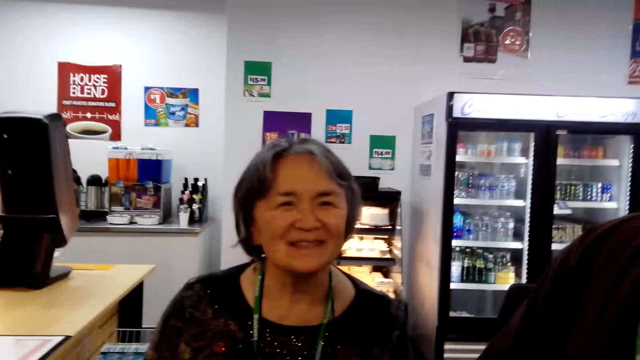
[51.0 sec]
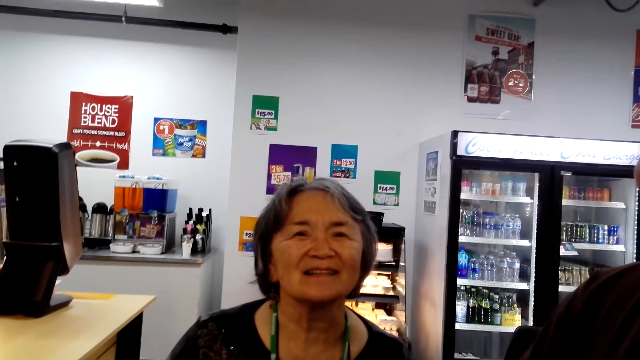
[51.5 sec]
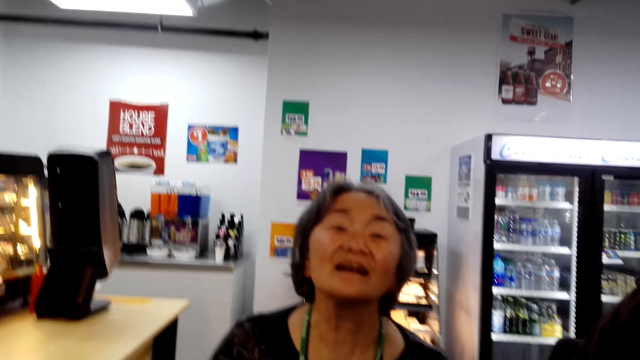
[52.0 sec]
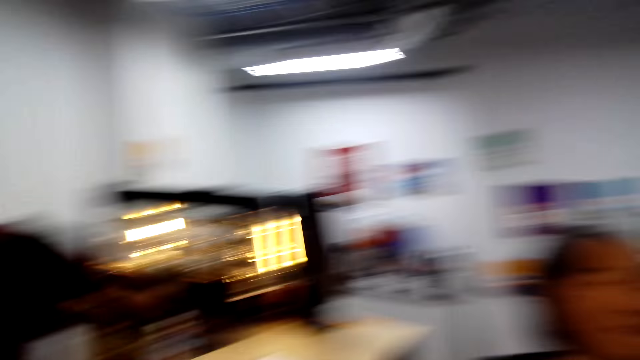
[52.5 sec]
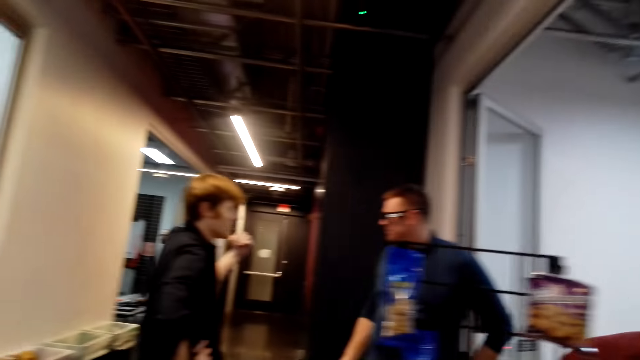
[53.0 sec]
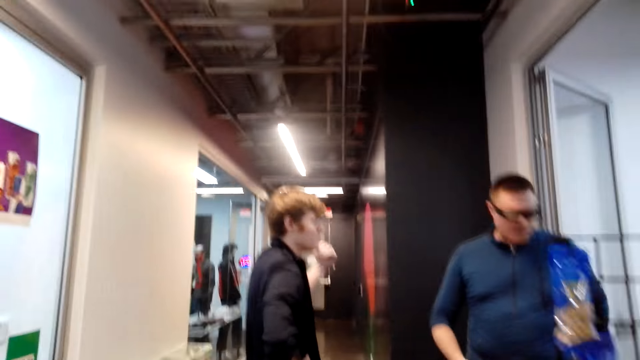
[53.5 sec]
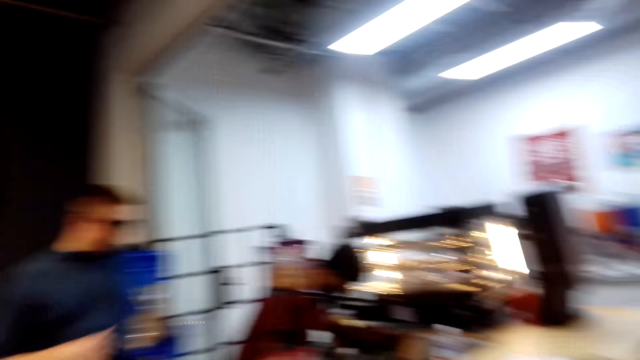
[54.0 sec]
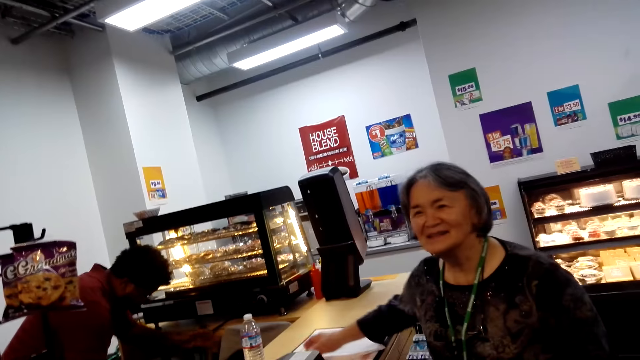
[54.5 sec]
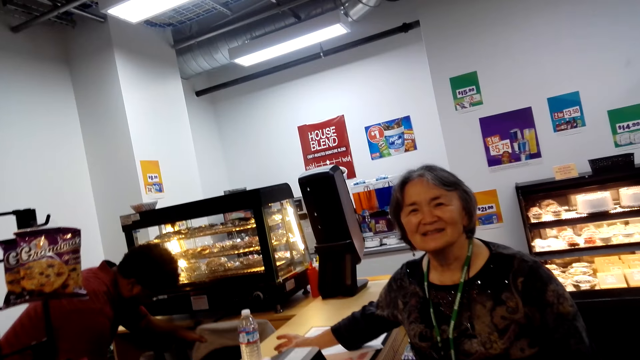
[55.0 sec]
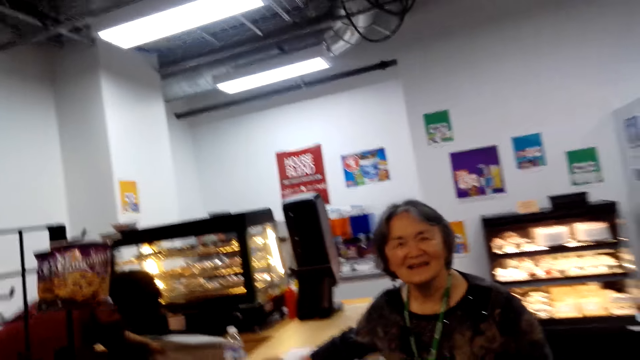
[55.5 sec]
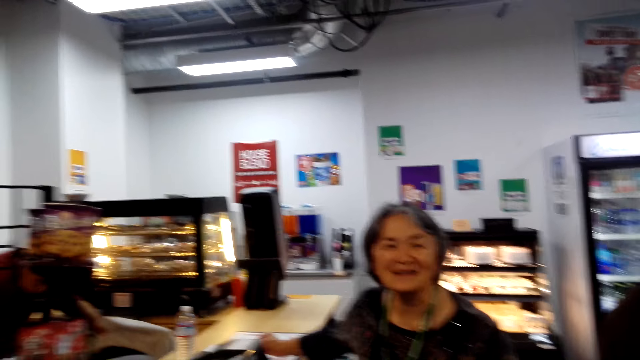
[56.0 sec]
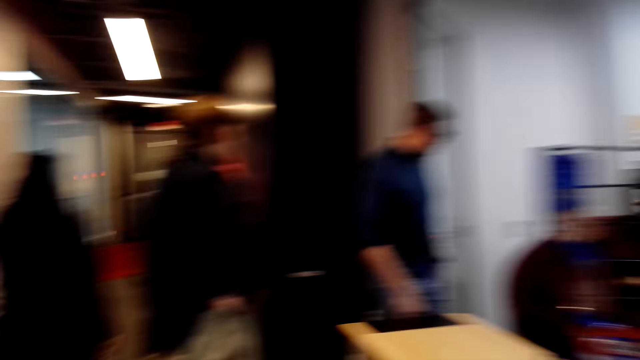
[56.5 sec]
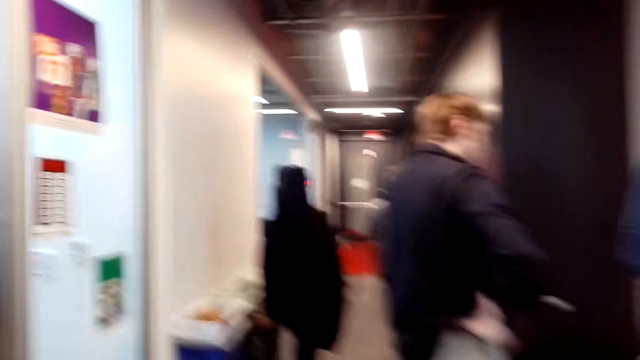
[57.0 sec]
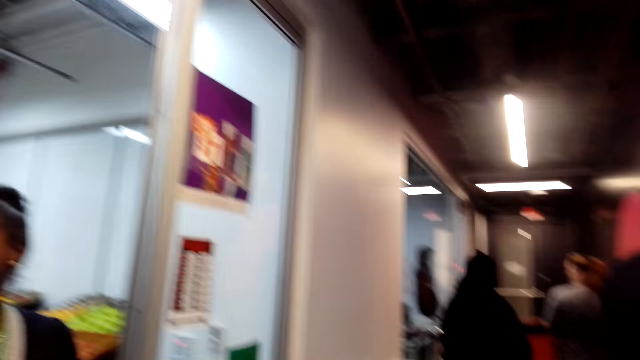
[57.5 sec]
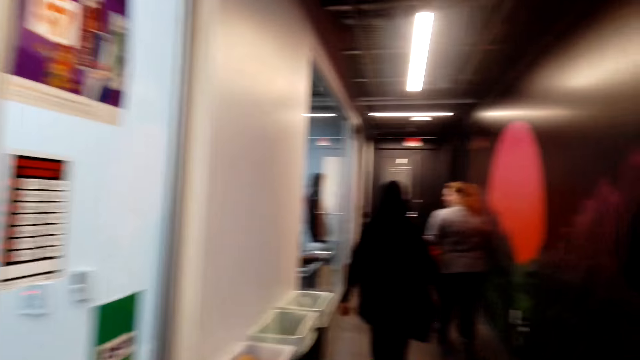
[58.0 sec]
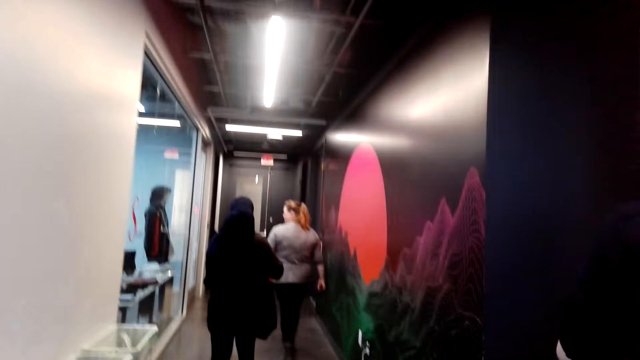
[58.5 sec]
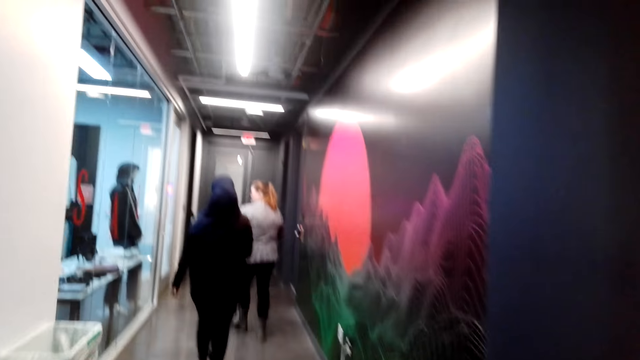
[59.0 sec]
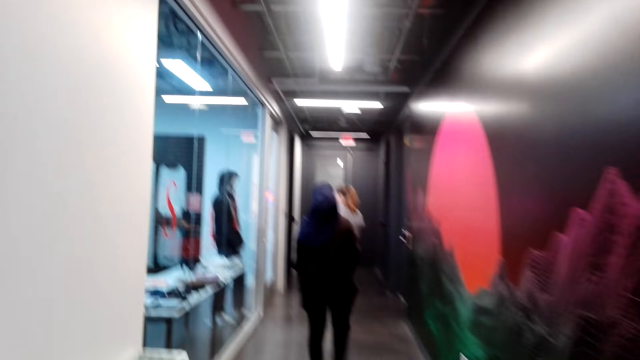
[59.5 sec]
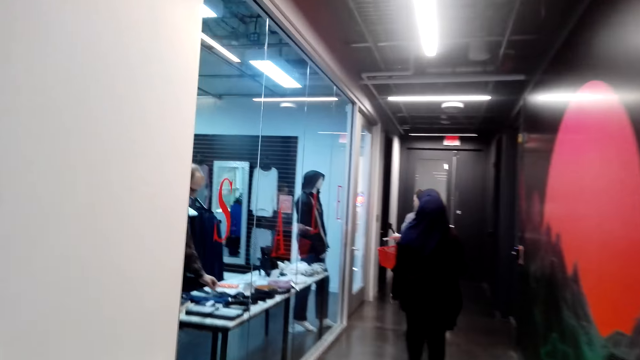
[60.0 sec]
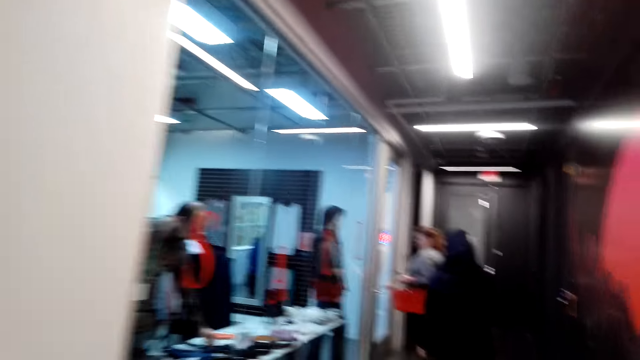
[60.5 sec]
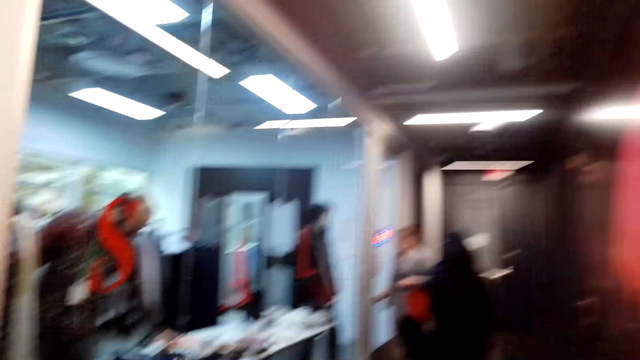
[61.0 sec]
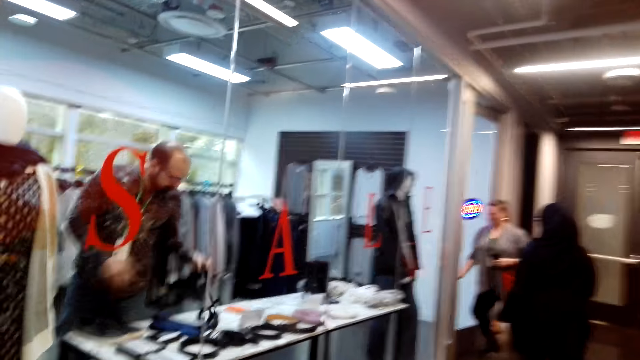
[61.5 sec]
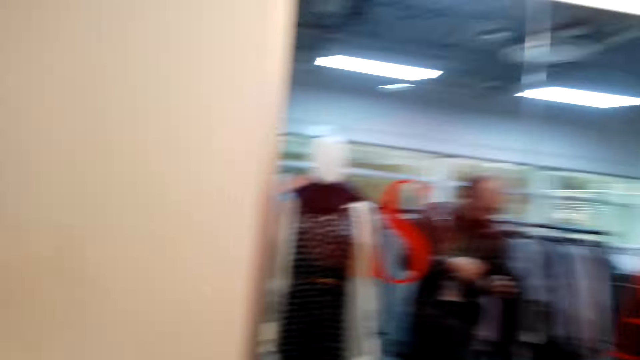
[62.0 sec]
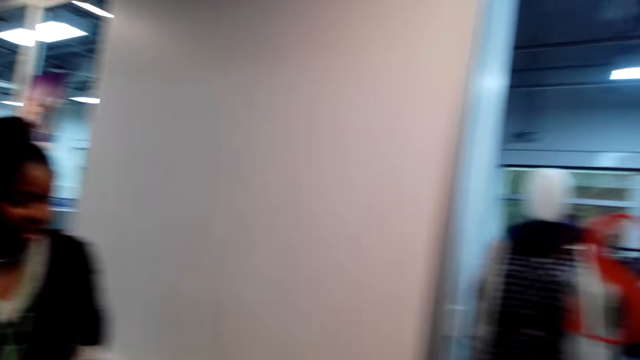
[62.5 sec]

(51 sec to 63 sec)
The camera wearer walks towards another room. A woman walks in the mall. Another woman walks in the mall.

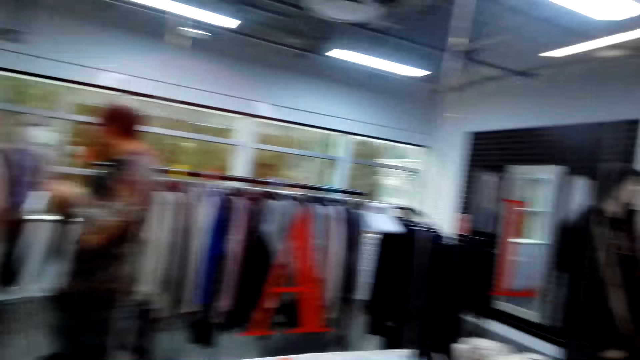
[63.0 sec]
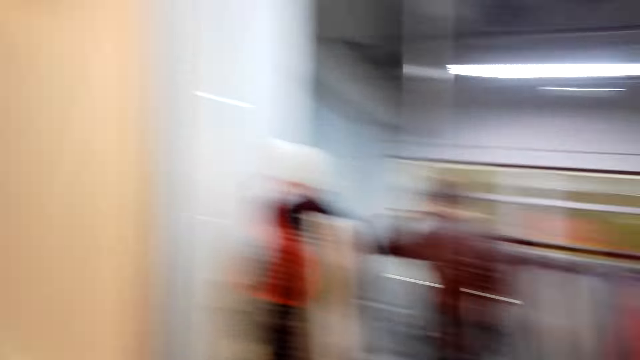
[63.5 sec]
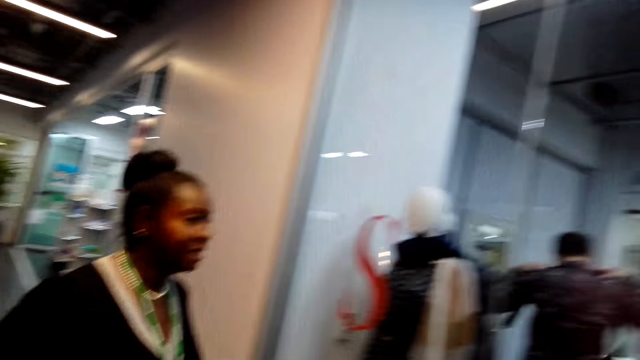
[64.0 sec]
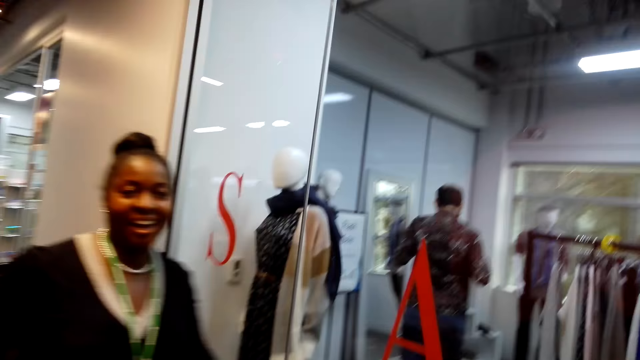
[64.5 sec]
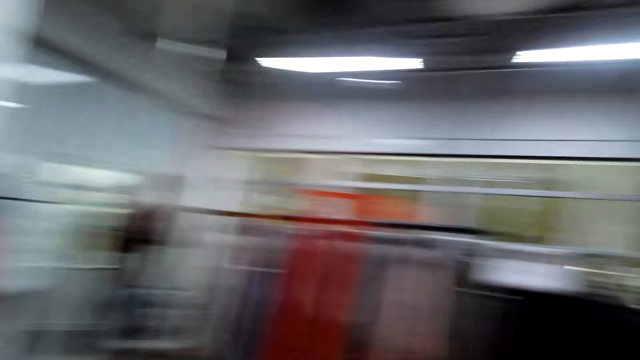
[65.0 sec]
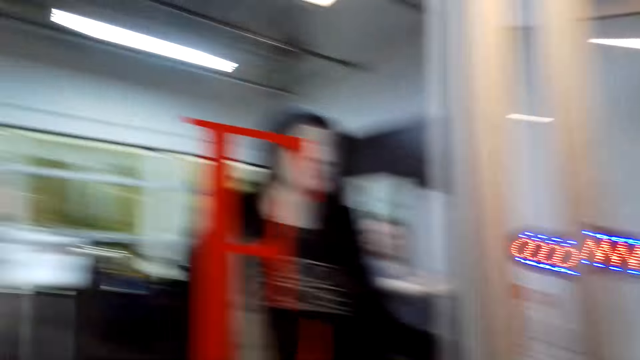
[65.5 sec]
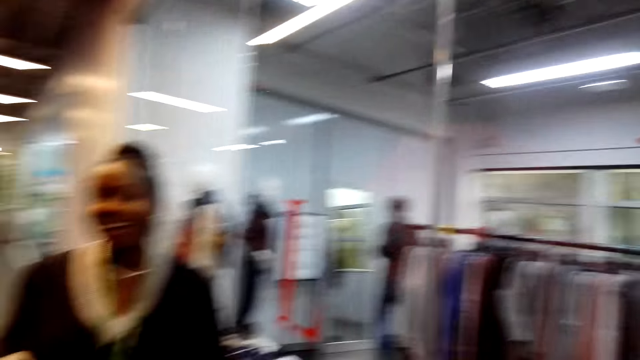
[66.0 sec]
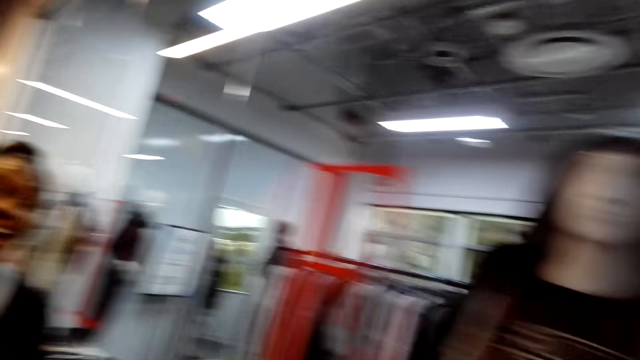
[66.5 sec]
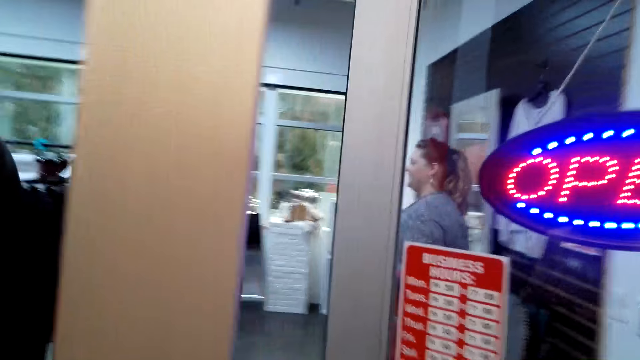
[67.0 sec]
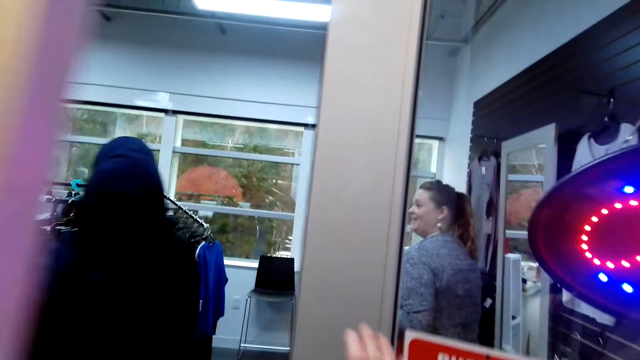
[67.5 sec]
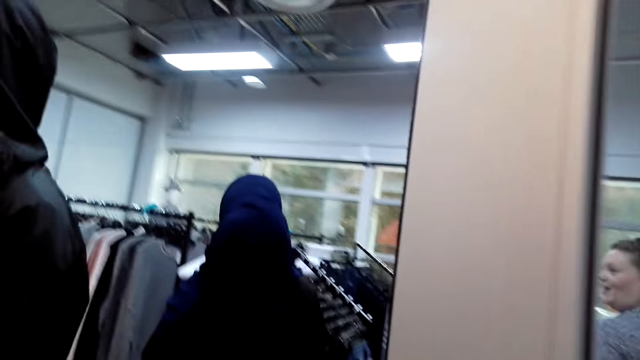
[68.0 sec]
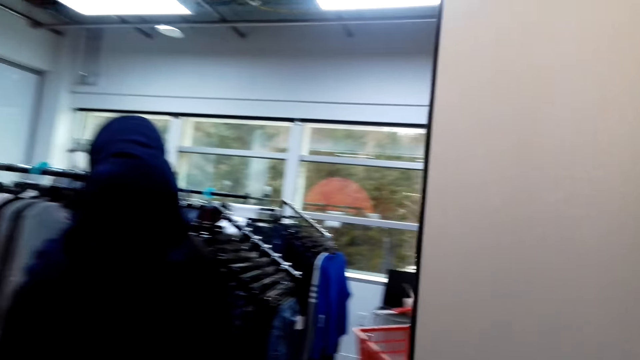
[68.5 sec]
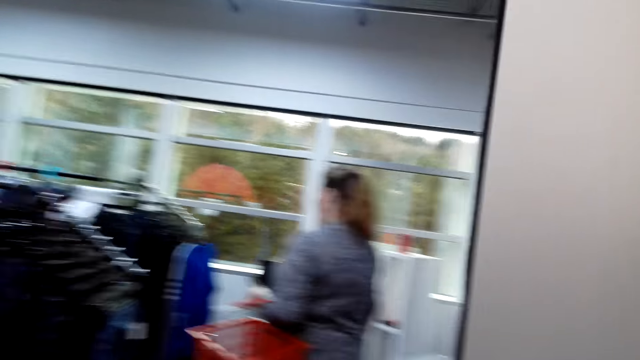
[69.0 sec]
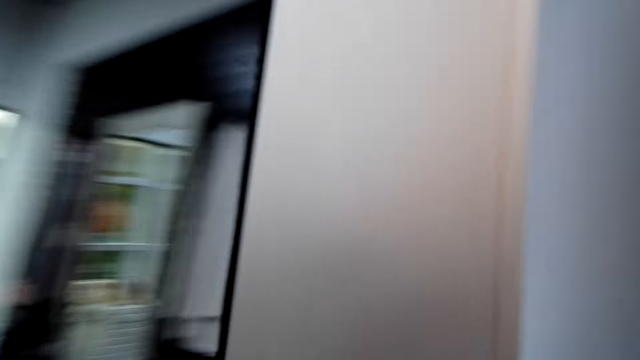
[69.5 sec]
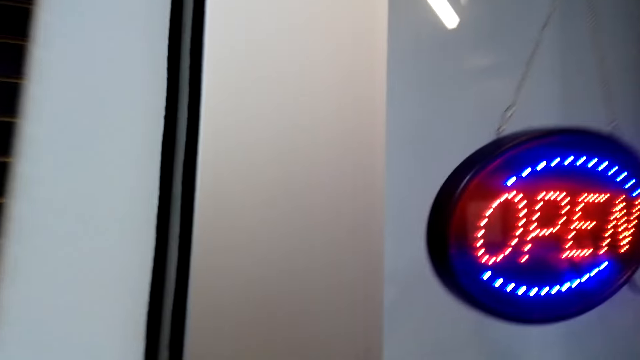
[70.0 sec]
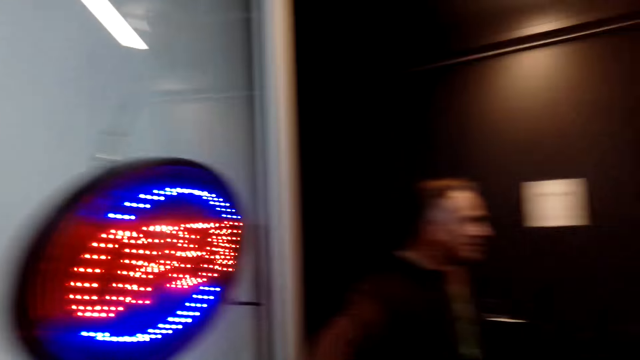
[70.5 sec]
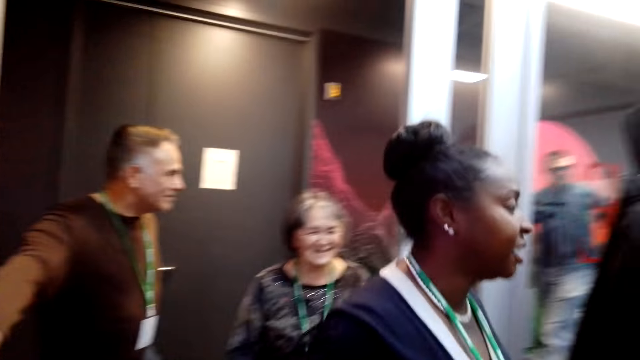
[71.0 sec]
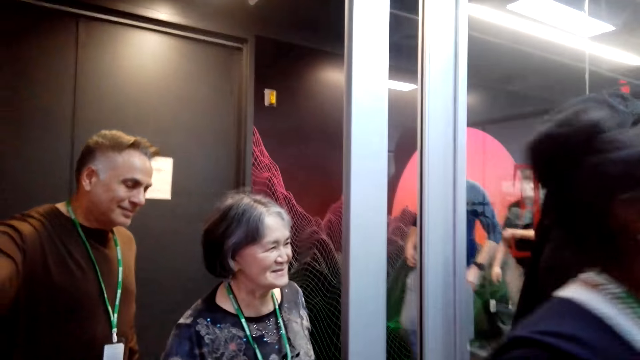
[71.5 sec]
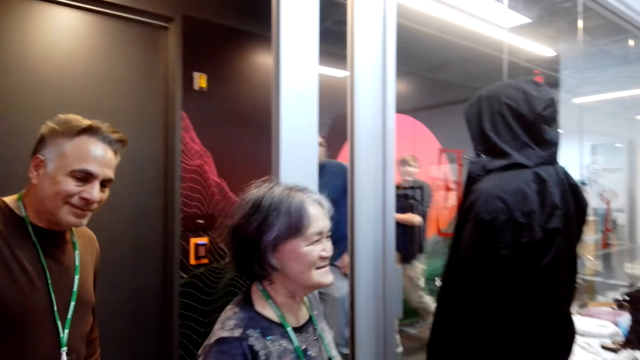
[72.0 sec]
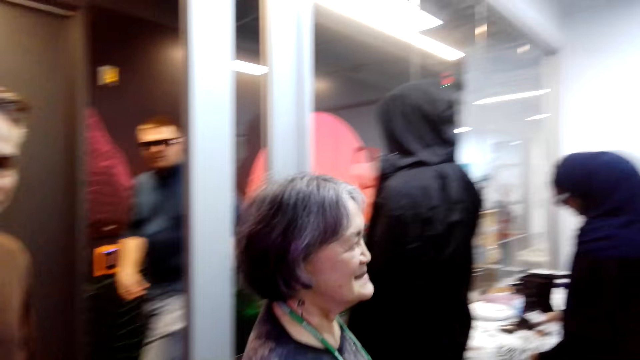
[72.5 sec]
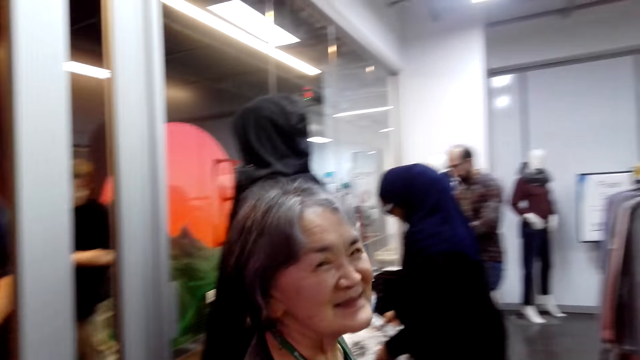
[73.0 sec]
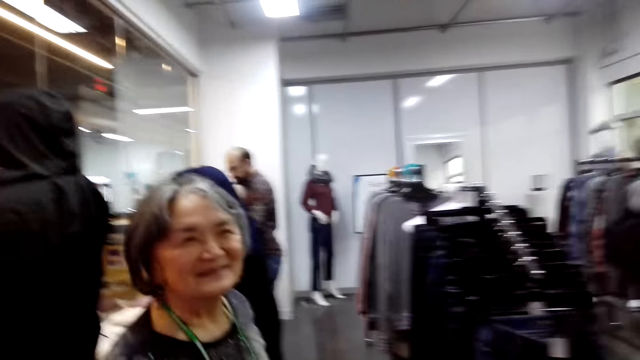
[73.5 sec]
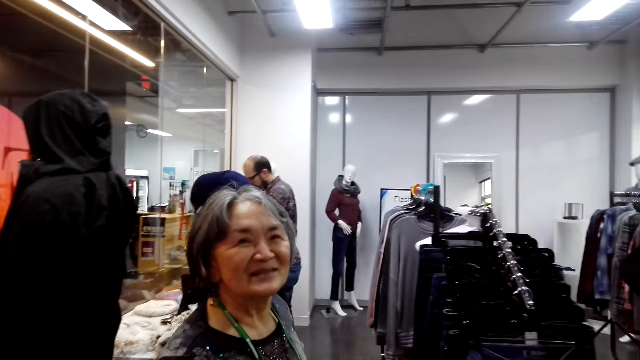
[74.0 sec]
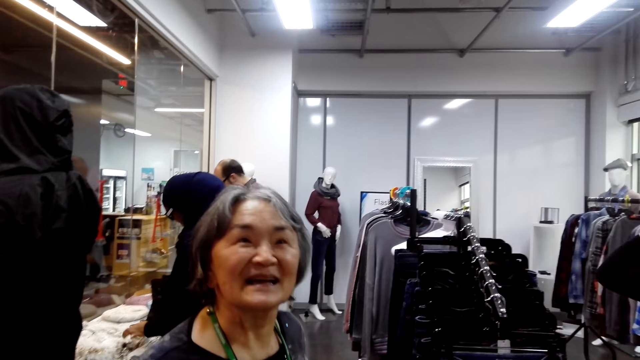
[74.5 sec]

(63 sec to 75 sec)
A woman walks in the mall. The camera wearer walks in the mall. Another woman walks in the mall.
